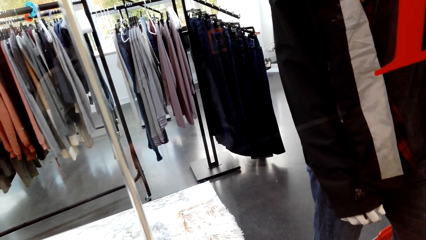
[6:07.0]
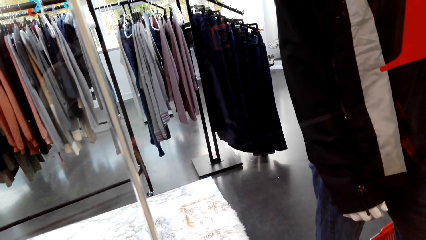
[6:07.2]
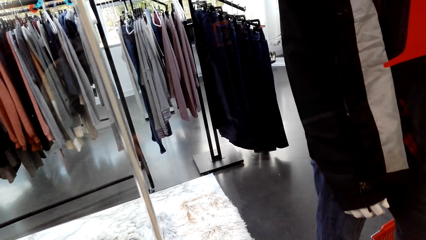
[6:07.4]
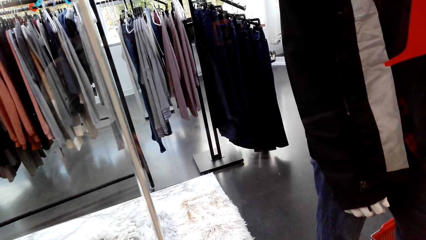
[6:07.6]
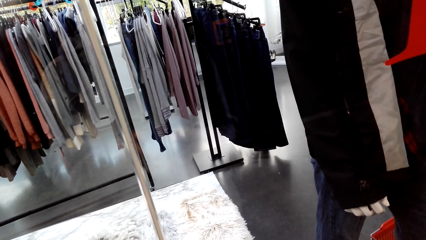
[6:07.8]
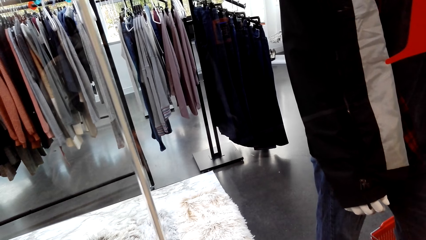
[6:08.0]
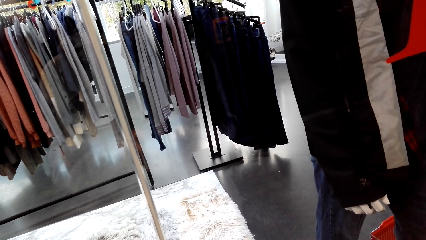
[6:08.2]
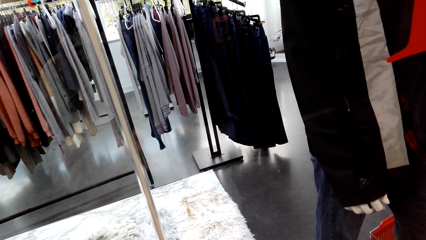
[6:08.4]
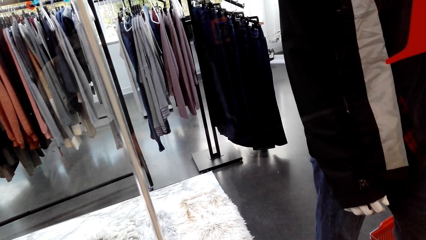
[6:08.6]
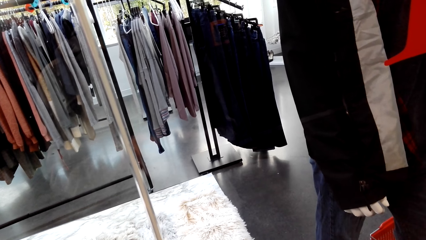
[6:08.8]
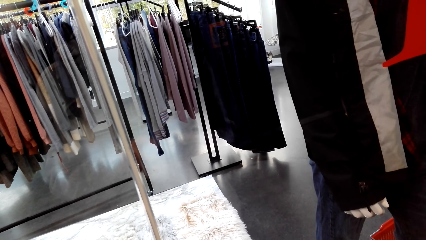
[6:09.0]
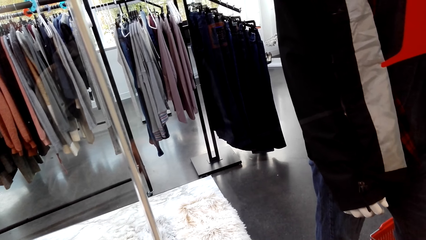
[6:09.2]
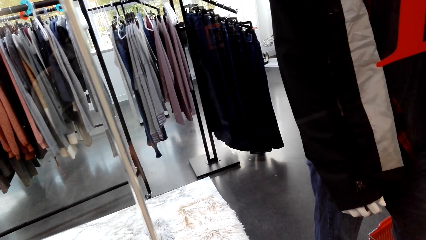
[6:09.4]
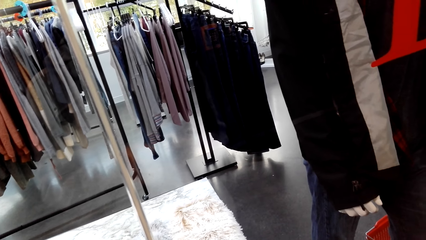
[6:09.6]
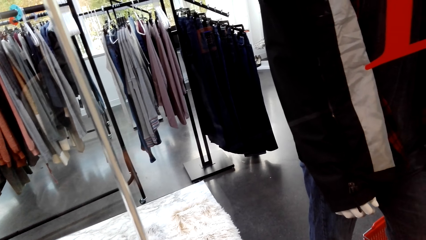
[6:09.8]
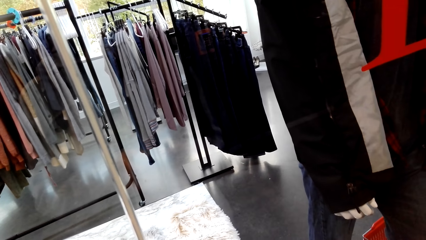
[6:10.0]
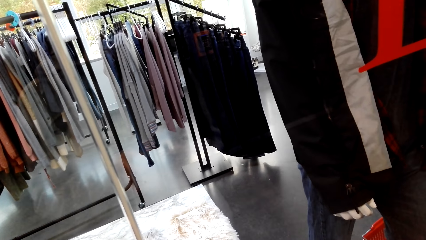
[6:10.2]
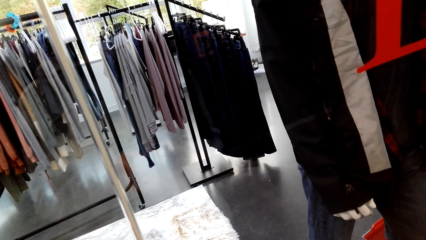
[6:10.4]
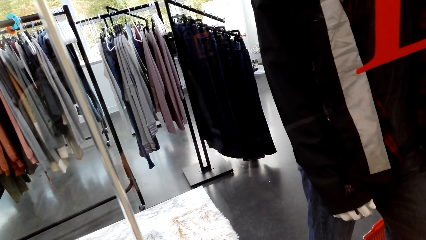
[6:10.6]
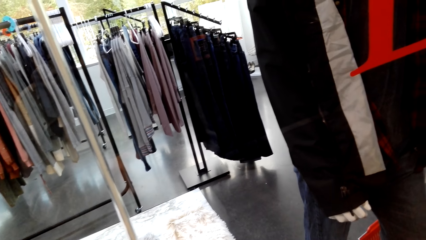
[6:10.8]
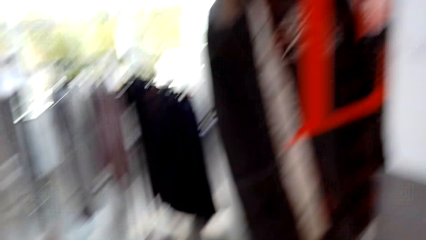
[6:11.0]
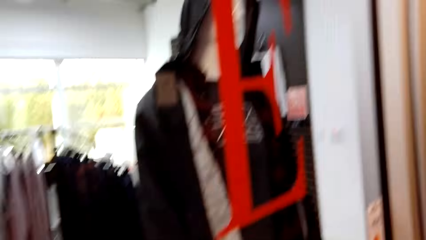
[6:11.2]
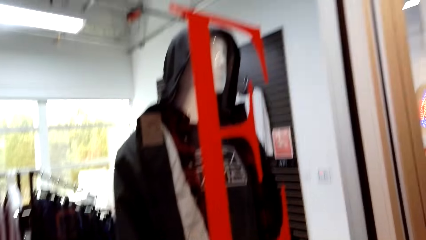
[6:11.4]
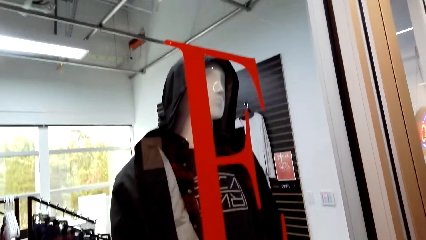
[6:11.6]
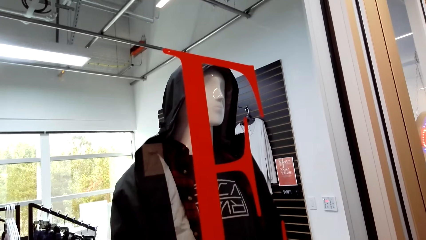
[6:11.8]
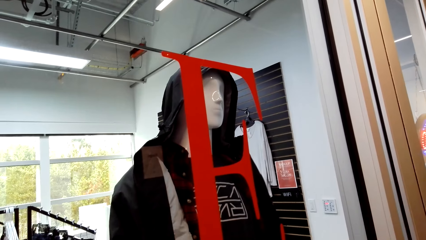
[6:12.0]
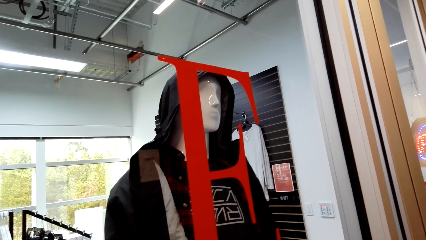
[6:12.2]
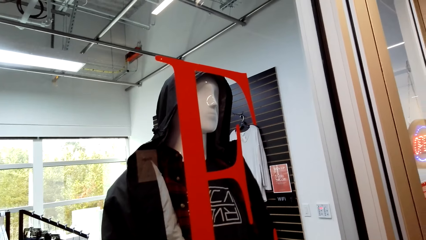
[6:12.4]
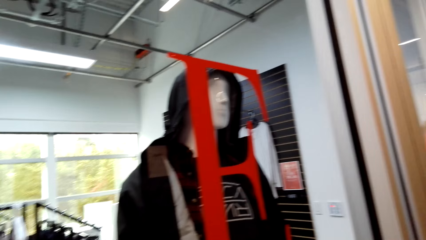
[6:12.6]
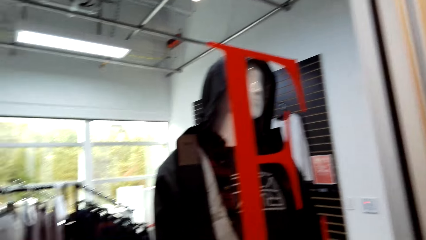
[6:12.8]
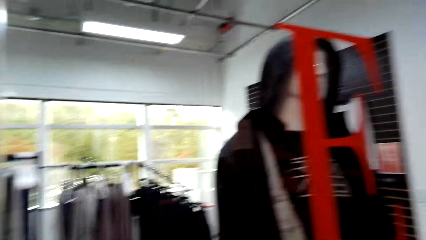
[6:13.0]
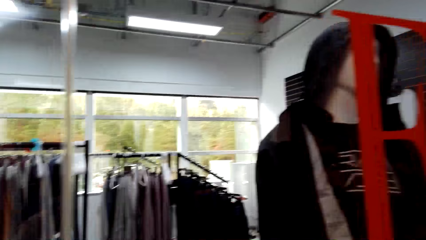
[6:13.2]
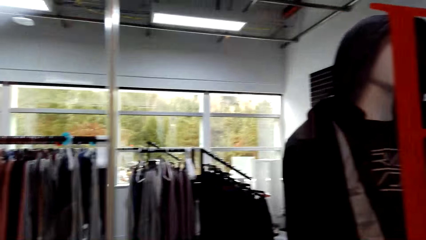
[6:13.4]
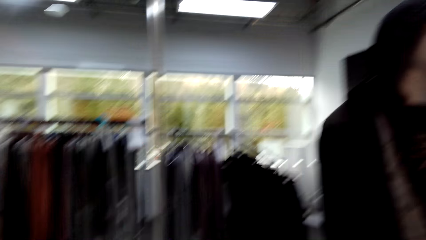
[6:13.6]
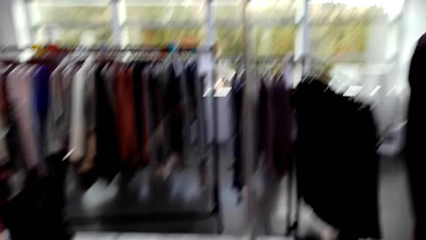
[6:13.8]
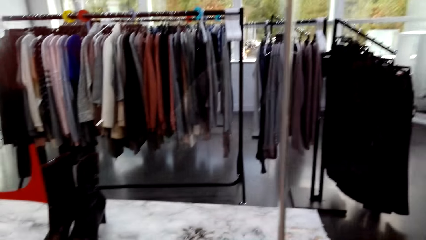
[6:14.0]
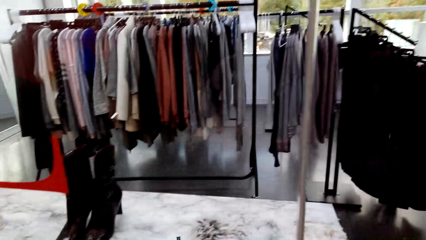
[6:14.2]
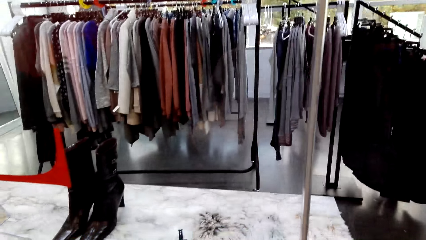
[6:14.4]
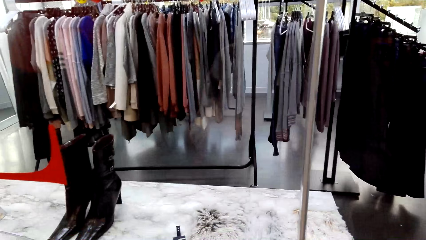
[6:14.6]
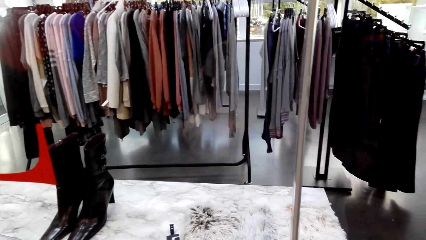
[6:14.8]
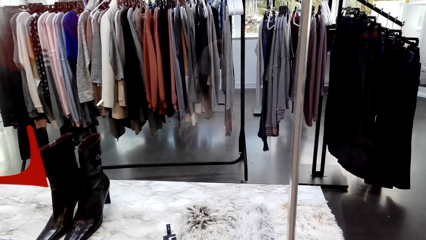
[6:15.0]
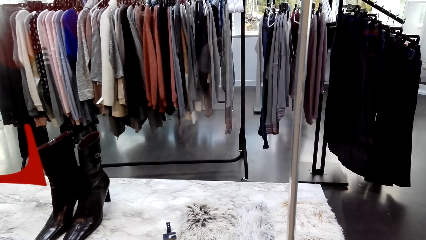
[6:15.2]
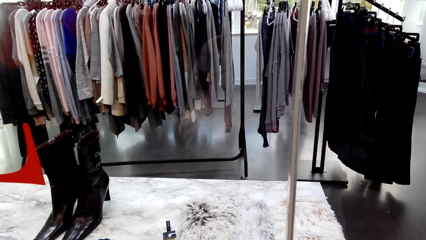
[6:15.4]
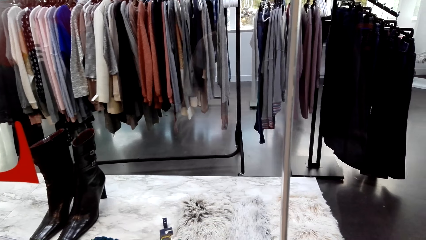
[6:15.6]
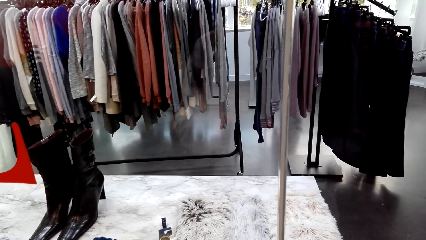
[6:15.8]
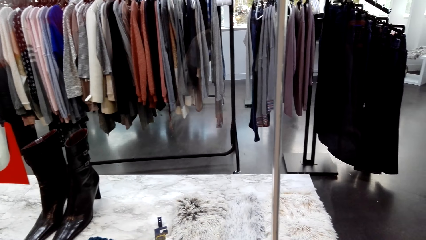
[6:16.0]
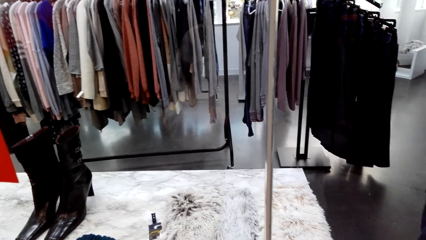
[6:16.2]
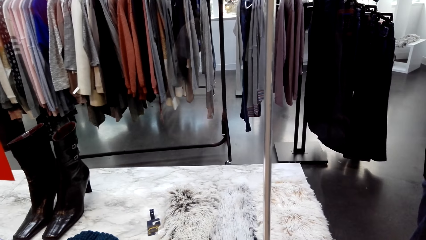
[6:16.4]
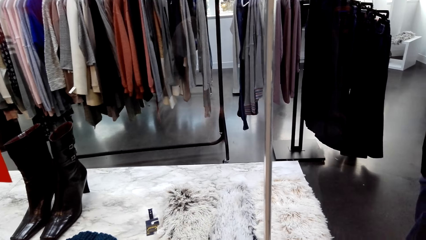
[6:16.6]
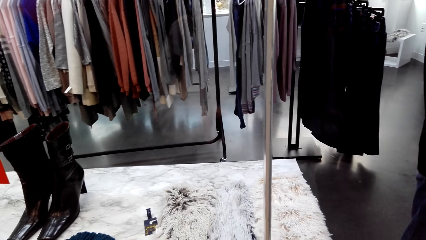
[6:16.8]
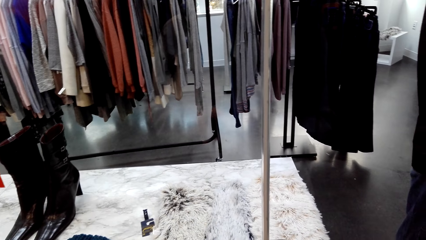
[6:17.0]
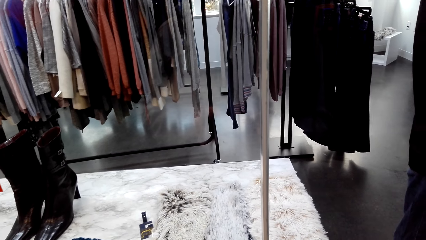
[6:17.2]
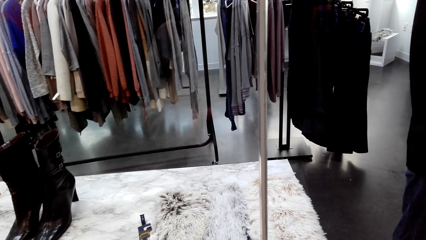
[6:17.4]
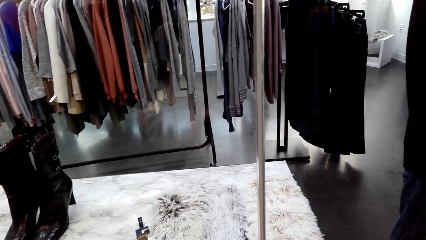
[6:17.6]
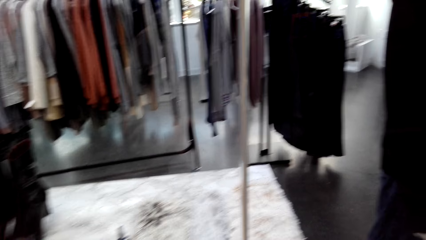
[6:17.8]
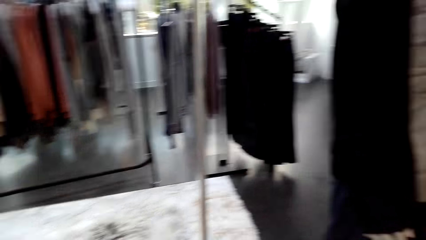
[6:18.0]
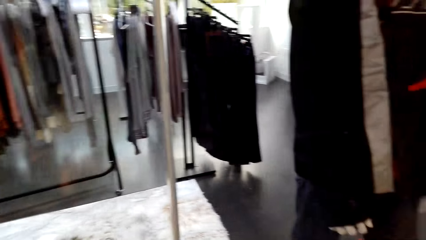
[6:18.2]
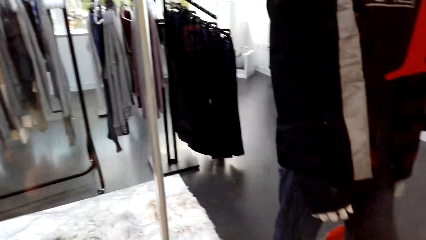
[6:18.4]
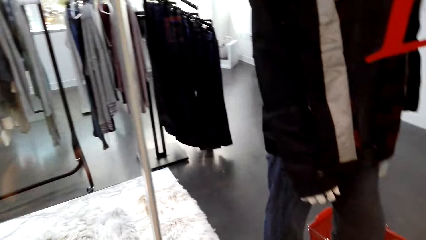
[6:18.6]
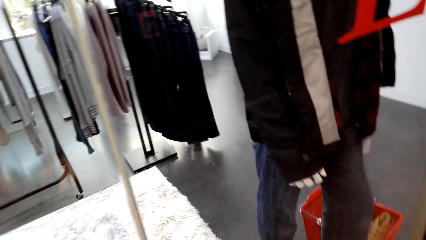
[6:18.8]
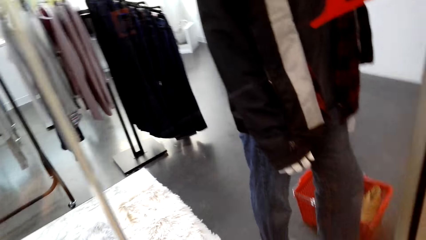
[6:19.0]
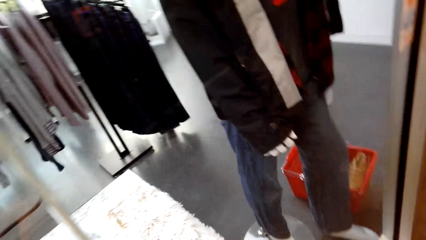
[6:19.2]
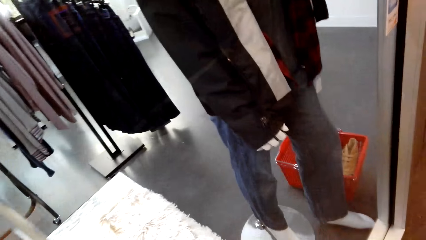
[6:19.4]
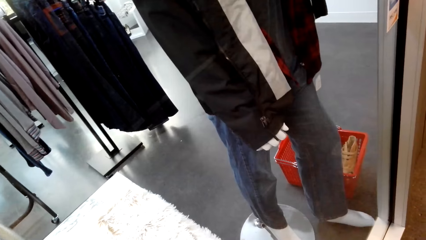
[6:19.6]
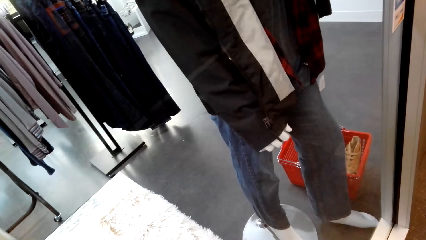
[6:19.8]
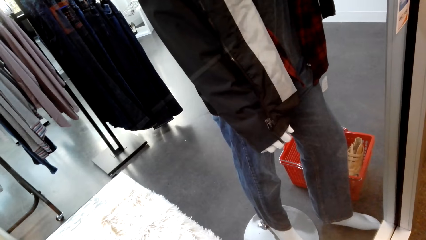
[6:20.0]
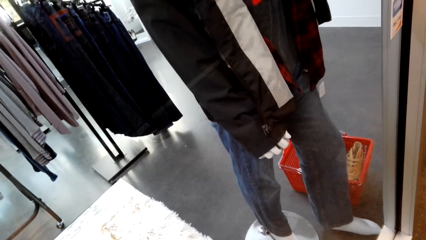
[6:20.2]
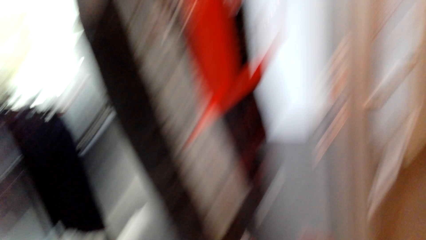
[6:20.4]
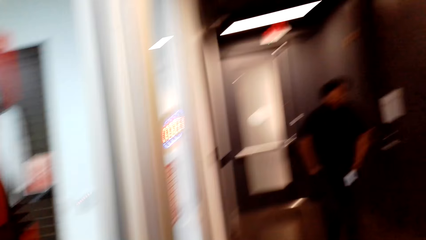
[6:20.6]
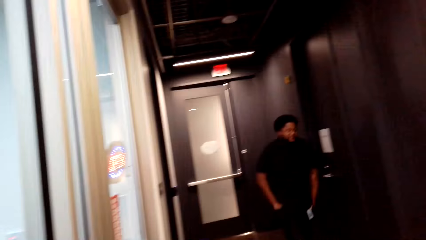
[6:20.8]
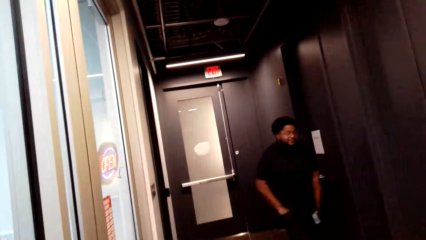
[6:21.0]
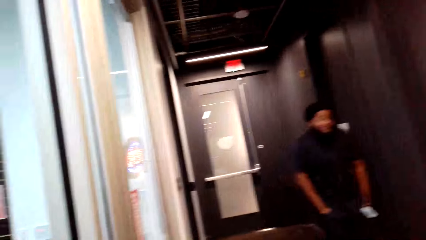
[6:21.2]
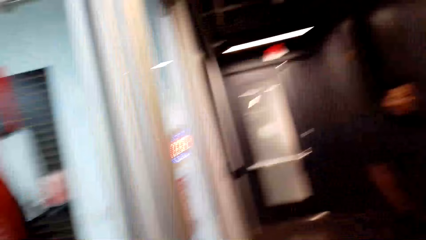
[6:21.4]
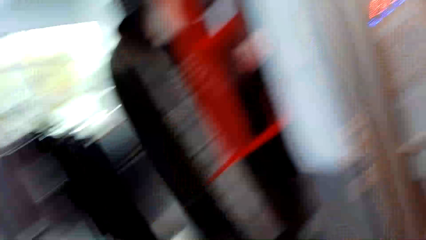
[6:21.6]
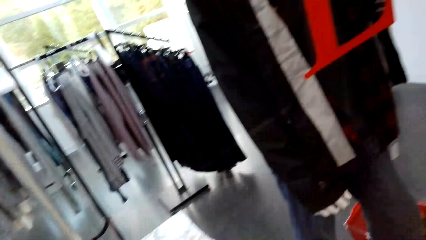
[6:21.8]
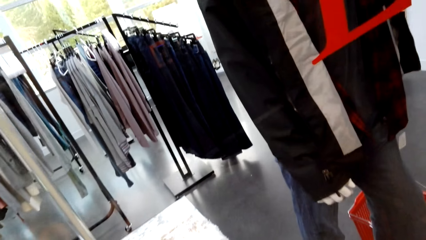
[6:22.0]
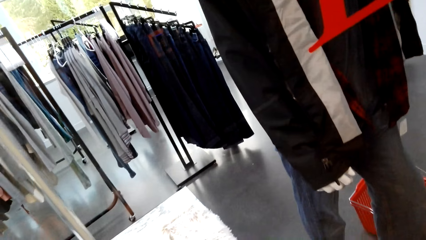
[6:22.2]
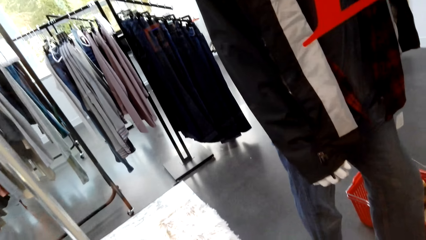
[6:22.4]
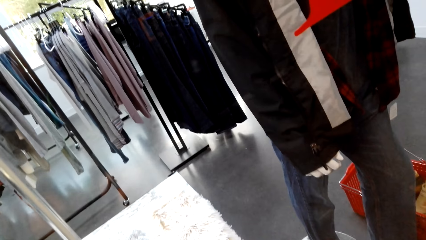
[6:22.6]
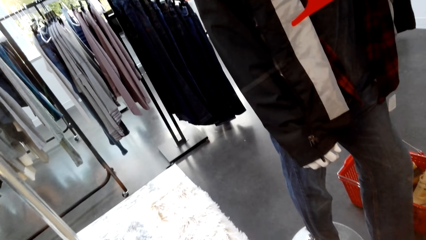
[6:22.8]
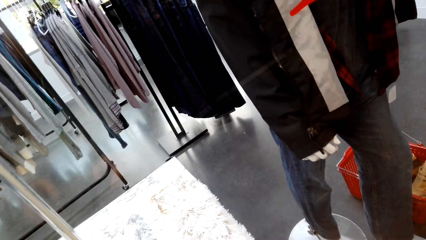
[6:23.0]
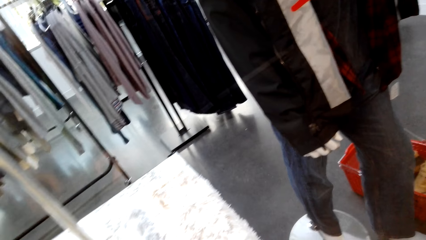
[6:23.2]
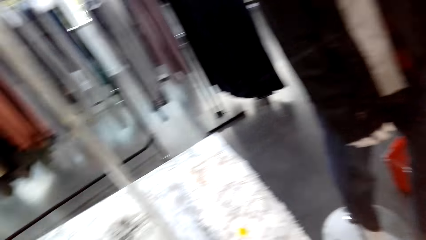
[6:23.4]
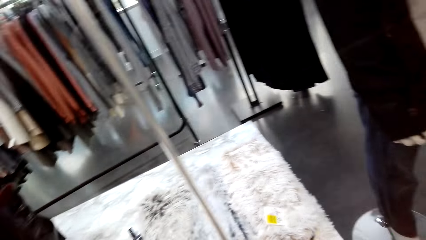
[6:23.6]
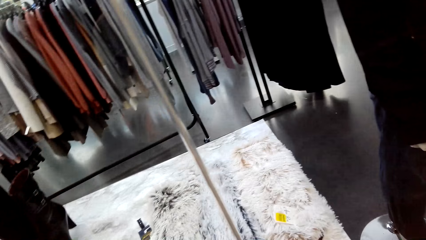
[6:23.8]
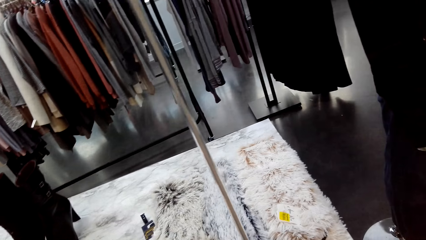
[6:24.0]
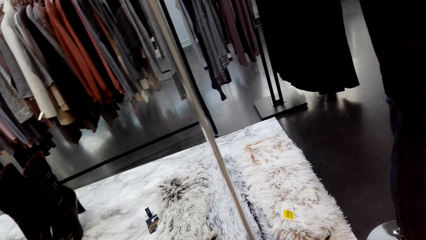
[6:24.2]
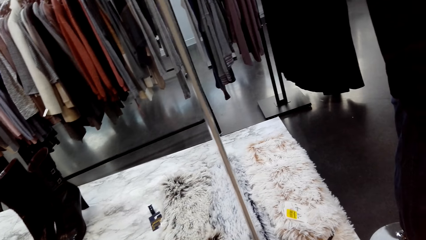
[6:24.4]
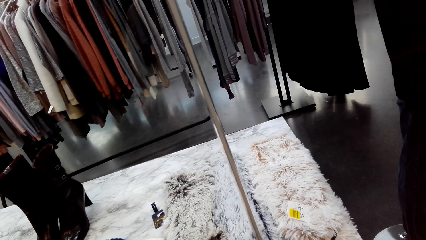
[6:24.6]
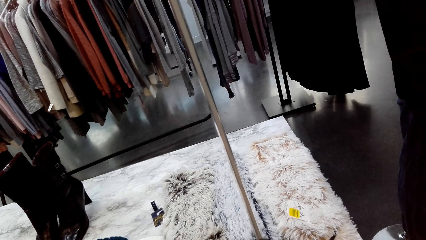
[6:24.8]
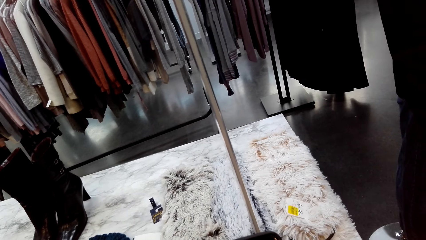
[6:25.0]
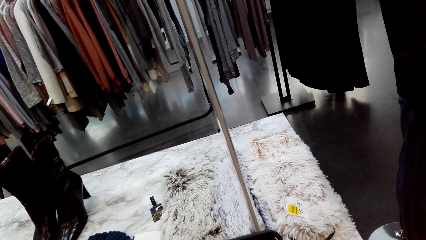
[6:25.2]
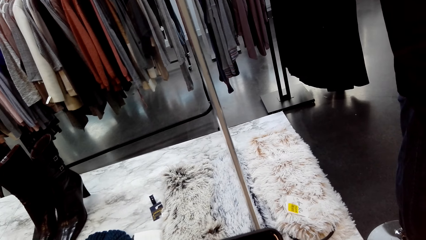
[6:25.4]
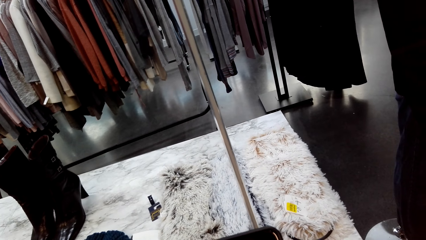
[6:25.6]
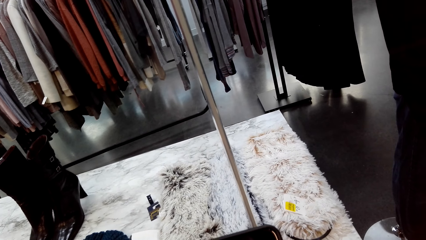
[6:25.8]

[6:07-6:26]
The camera wearer uses the phone. A man walks in the cloth shop.
